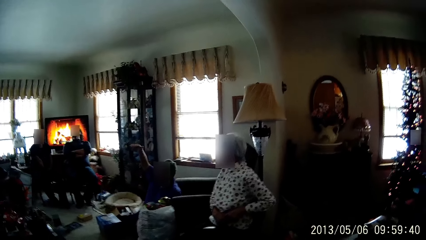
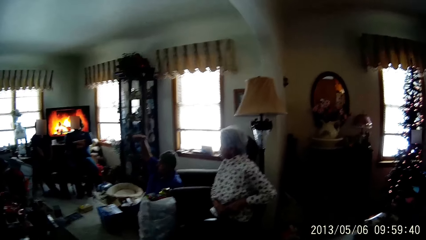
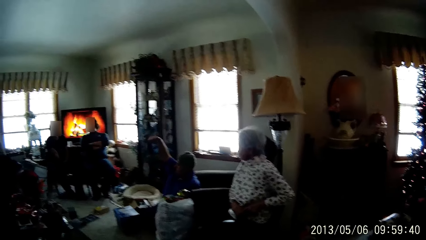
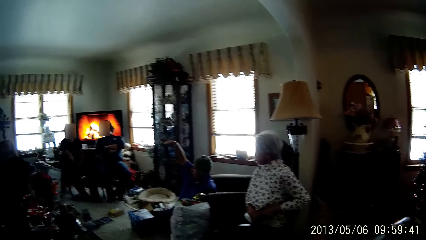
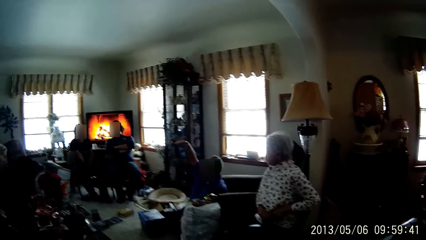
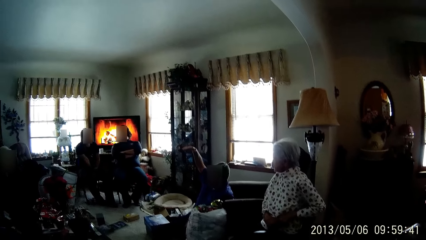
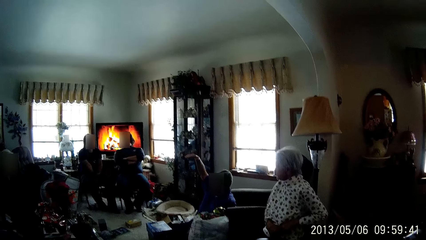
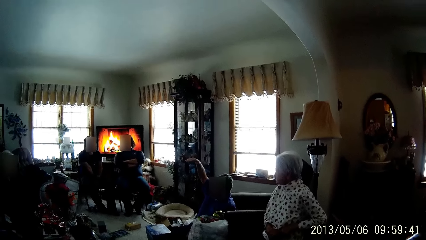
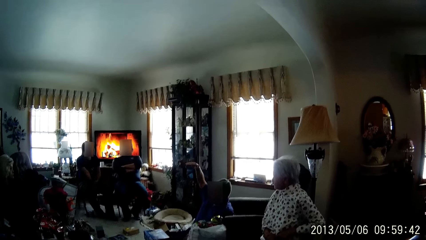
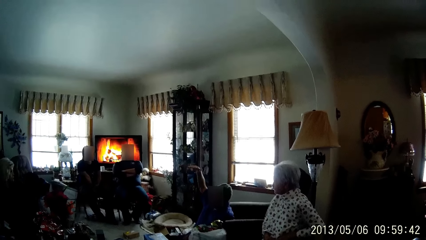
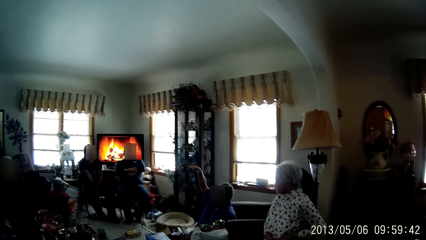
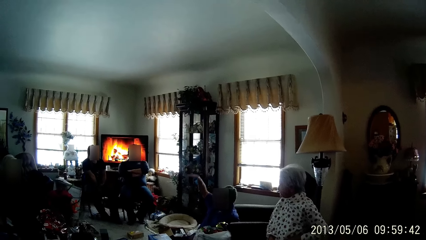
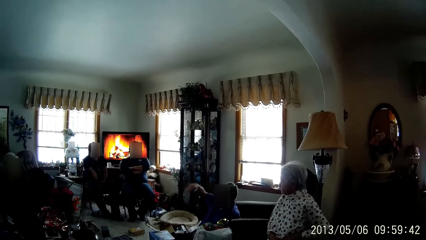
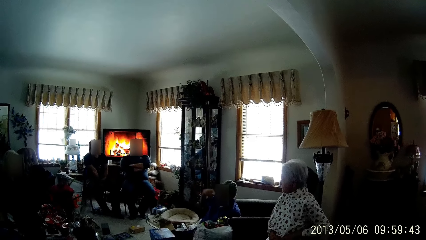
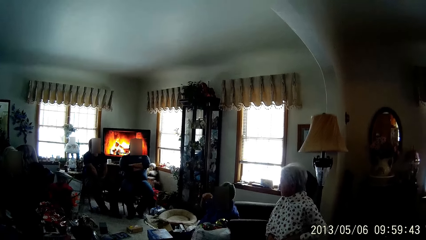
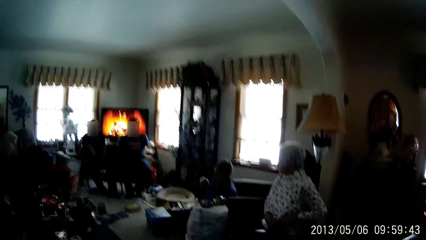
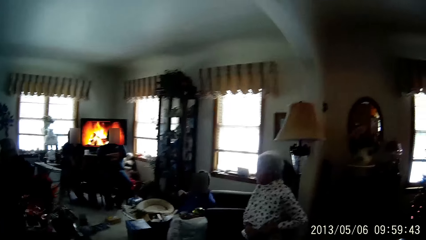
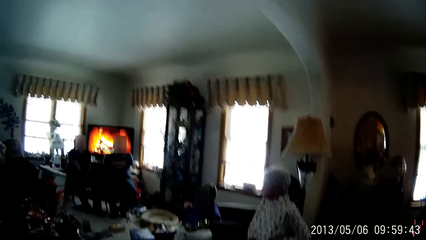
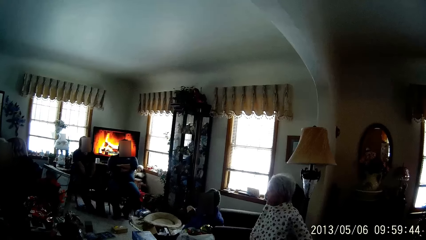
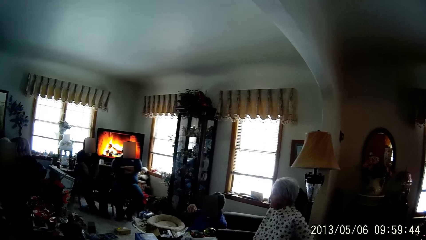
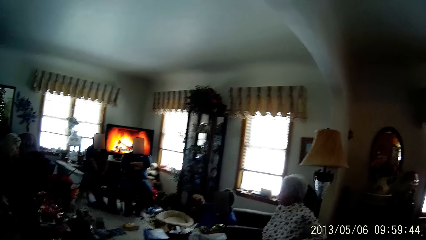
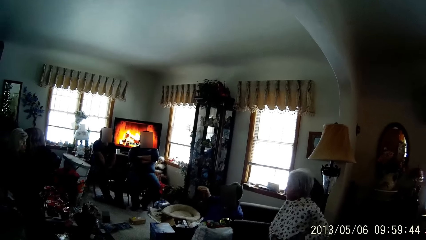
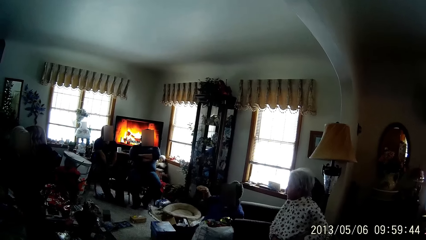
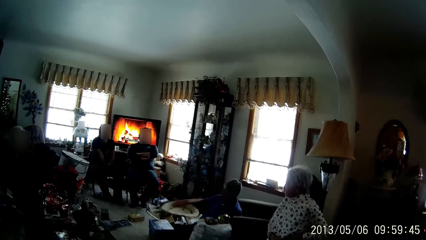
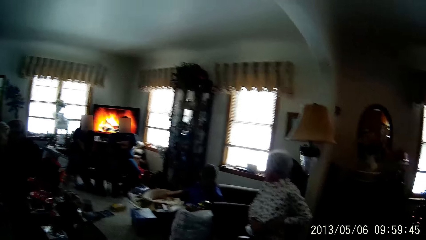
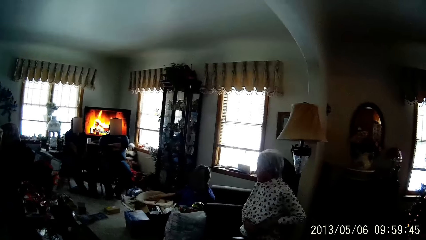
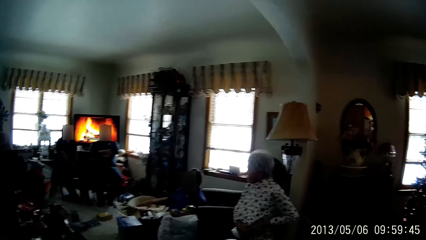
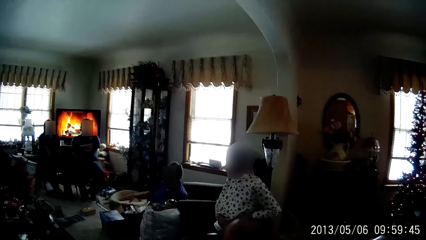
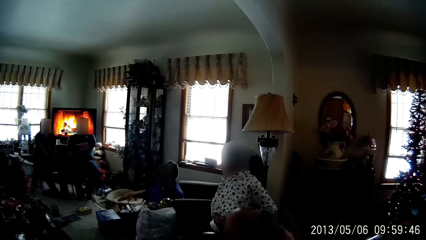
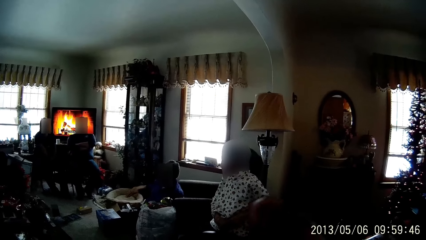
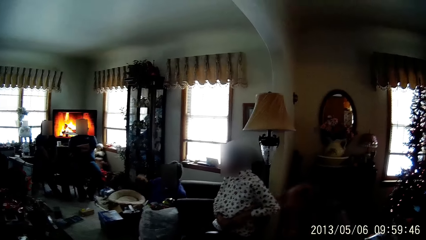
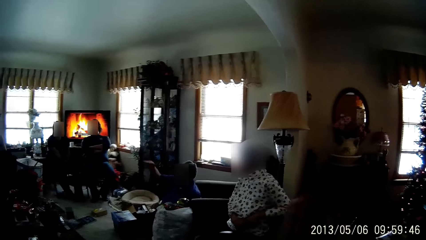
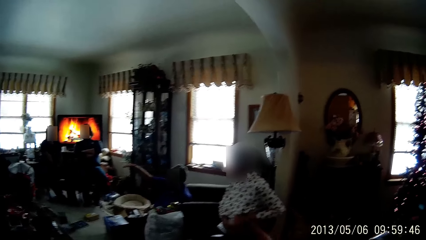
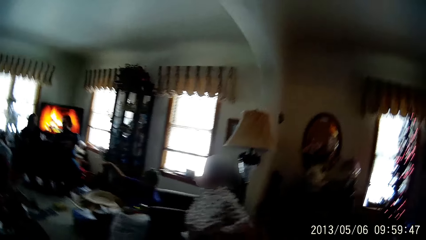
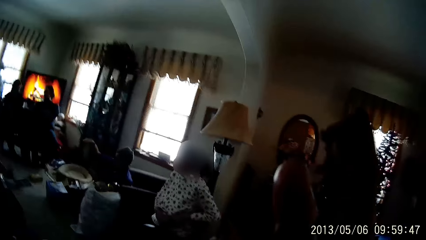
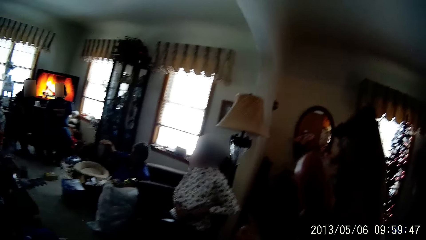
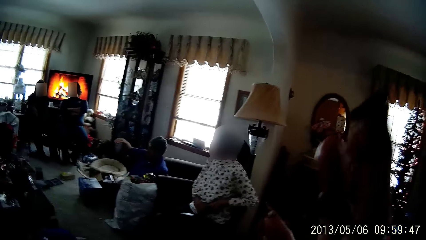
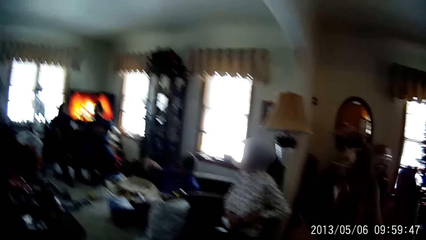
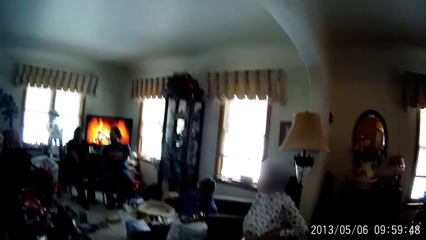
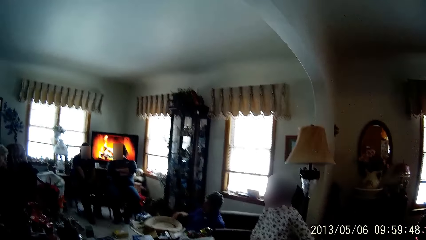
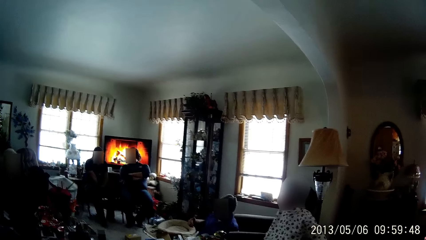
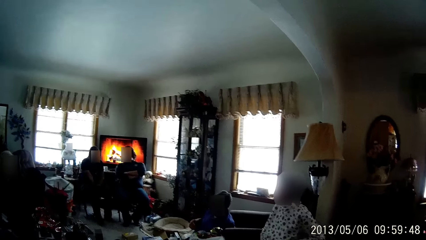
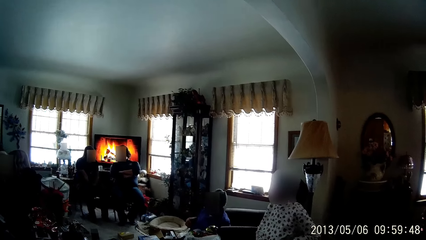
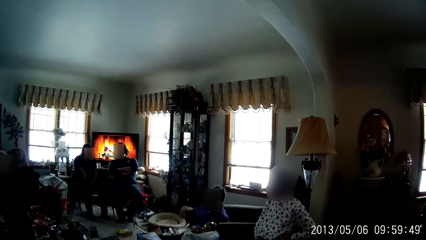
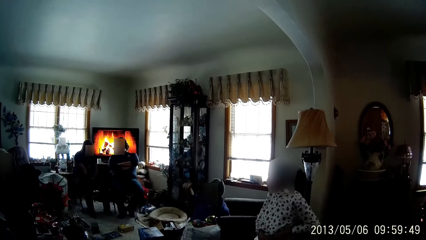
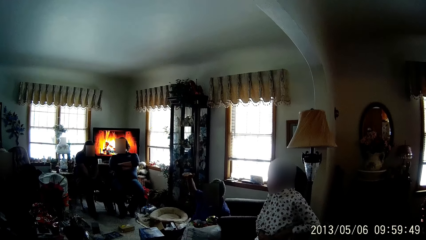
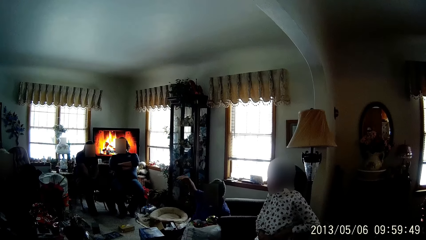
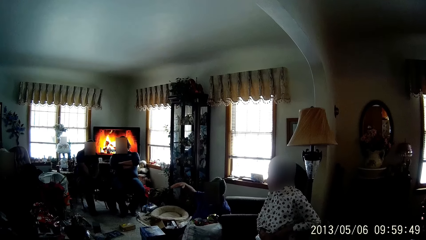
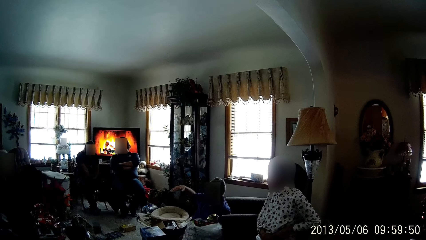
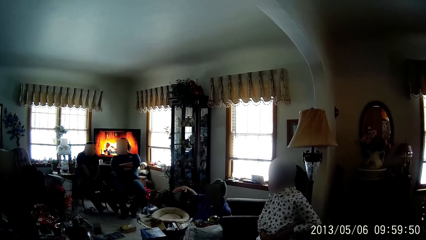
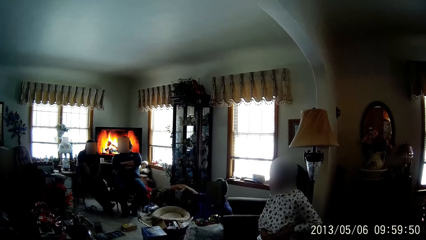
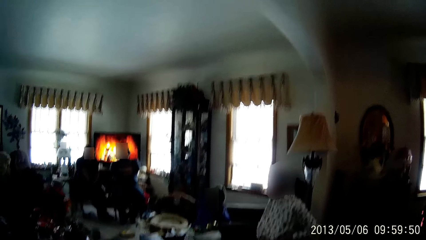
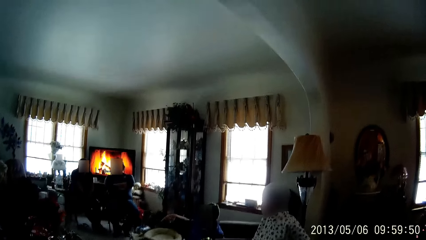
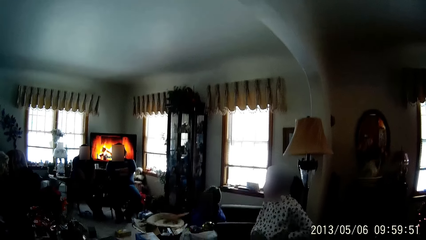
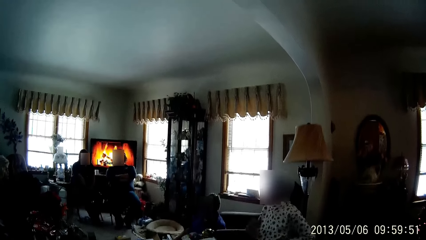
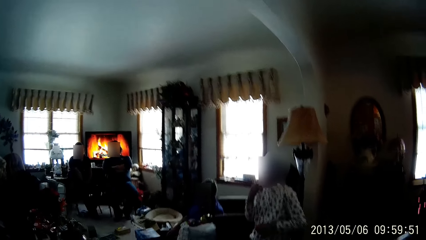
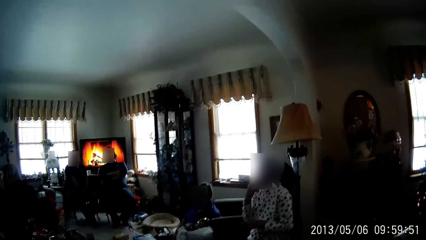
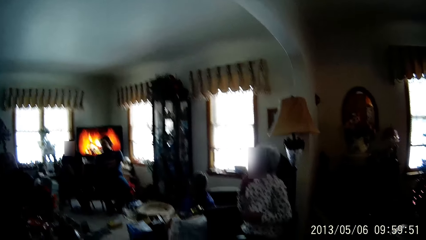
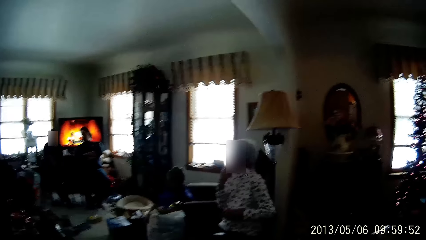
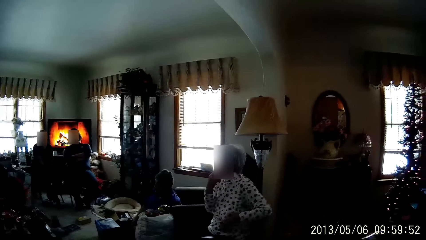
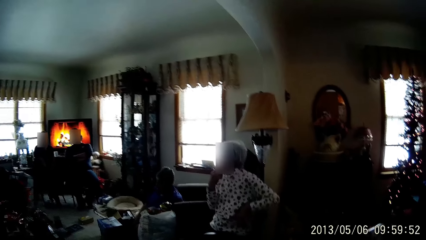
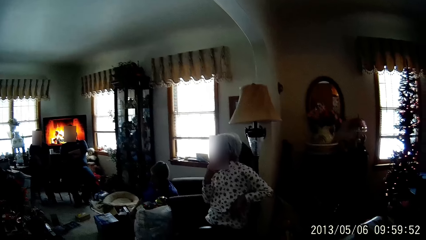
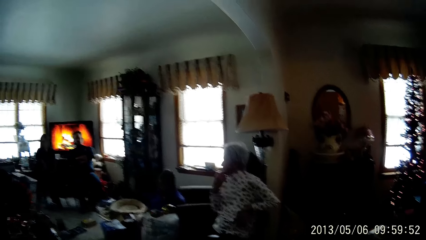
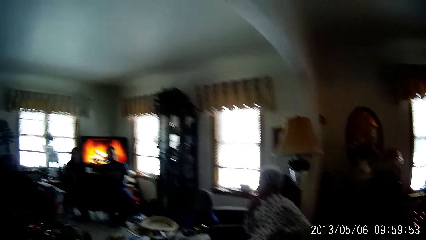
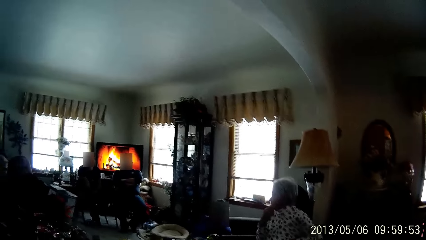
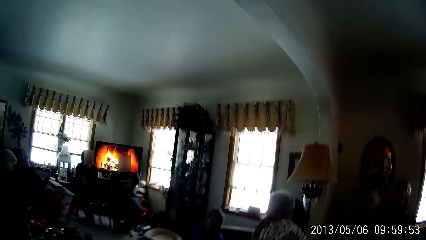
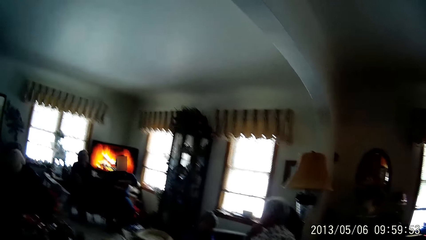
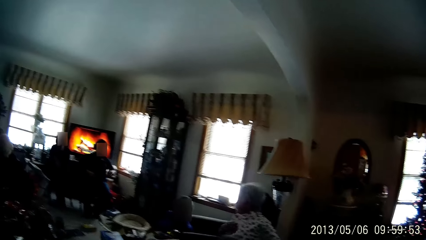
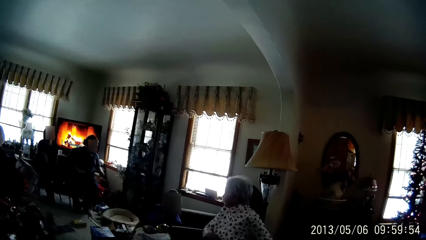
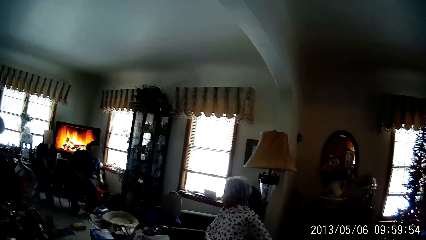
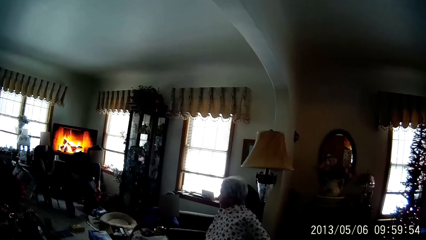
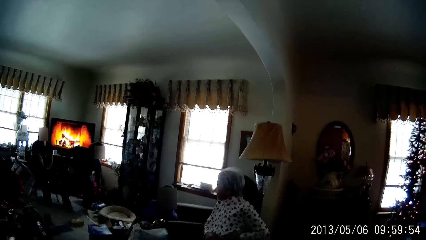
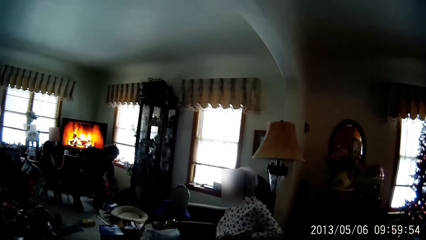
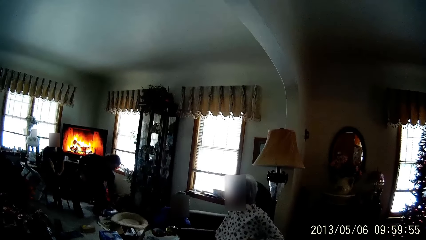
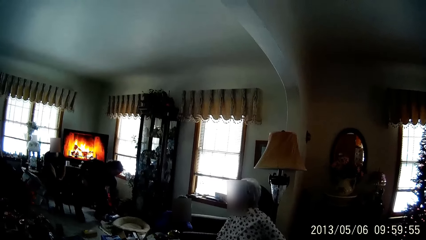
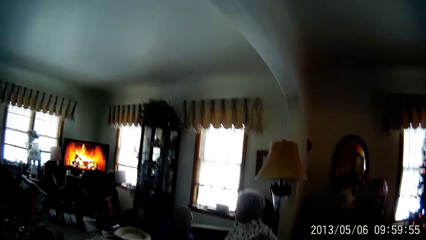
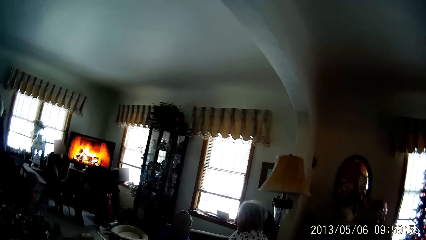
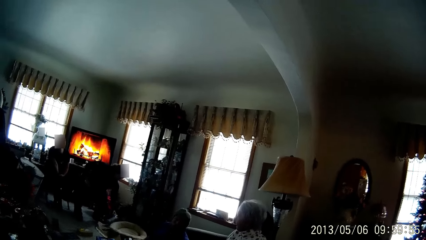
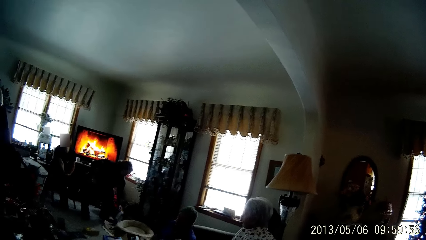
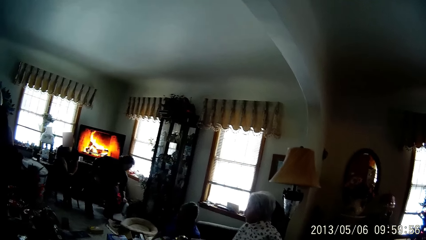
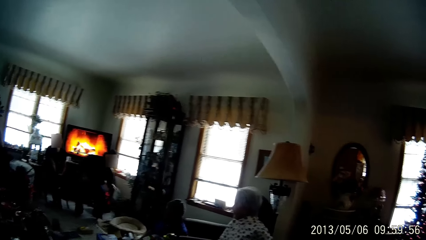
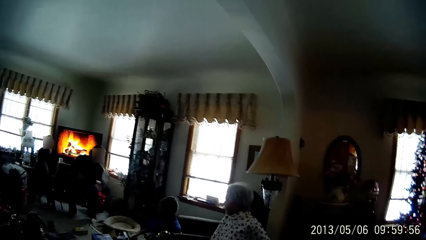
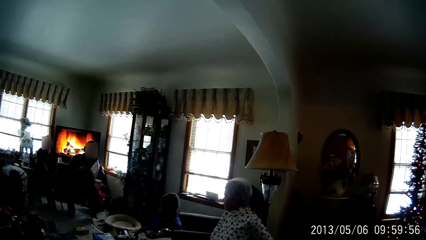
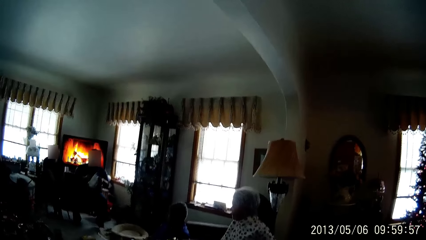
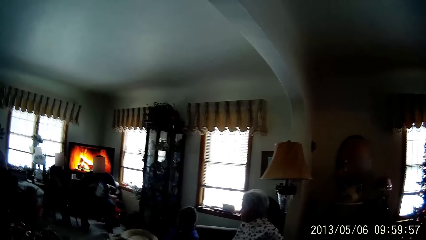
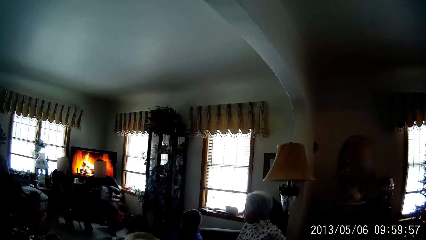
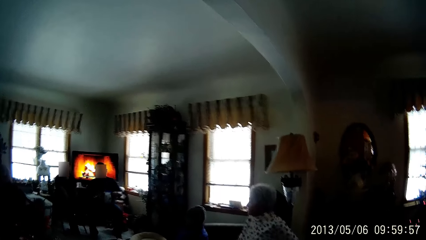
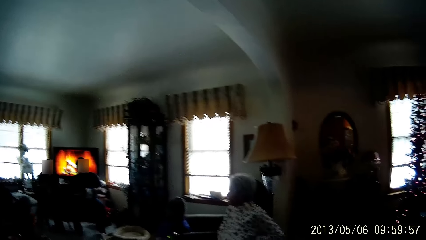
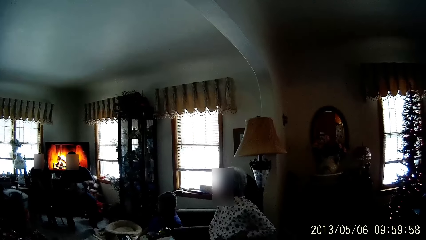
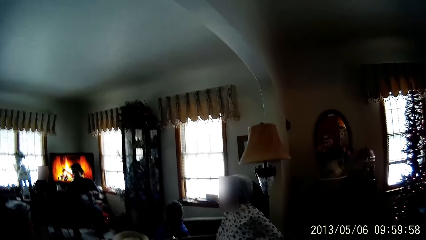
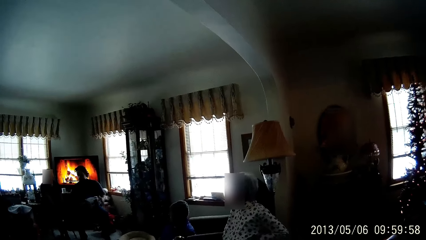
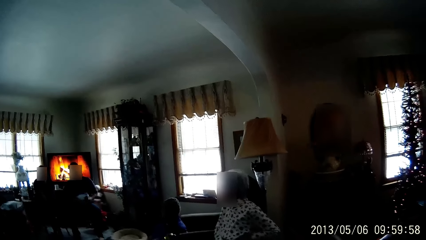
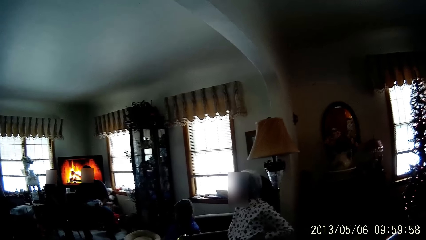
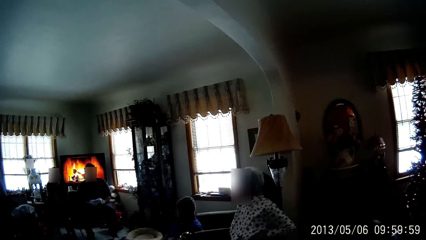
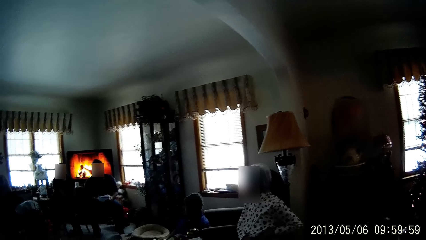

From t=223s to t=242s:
The camera wearer wipes his face with his right hand.
